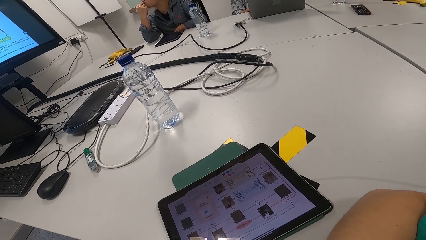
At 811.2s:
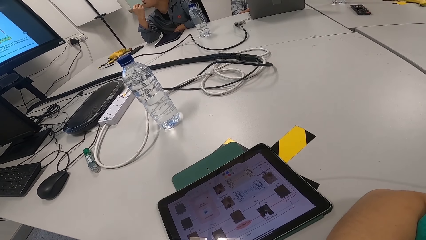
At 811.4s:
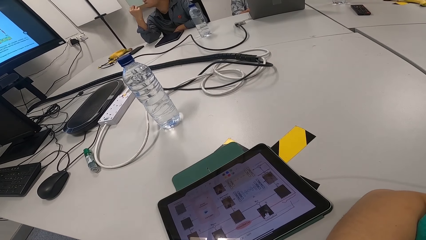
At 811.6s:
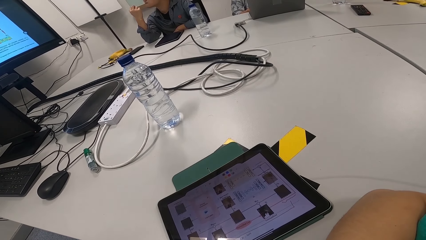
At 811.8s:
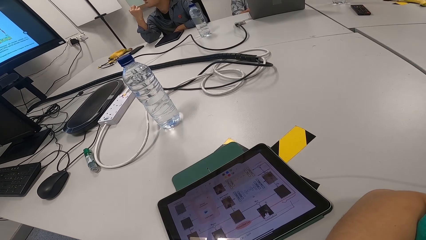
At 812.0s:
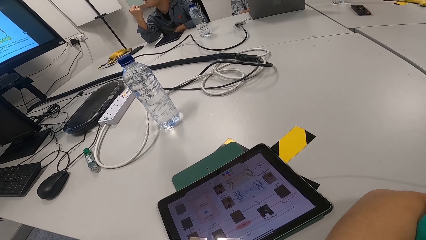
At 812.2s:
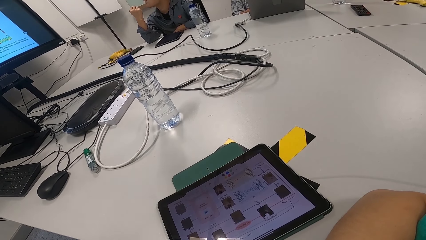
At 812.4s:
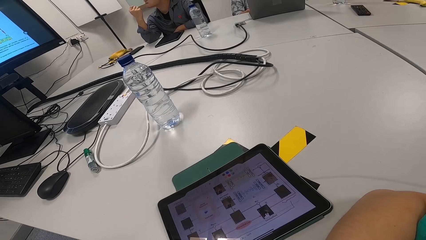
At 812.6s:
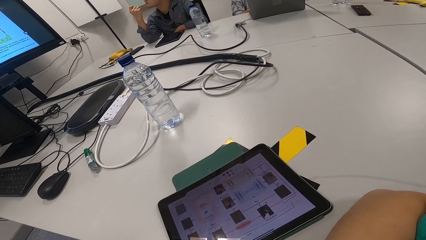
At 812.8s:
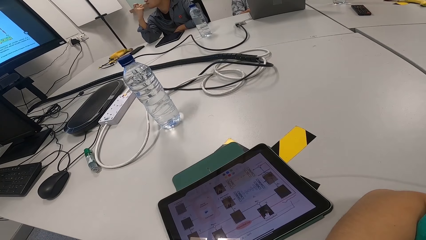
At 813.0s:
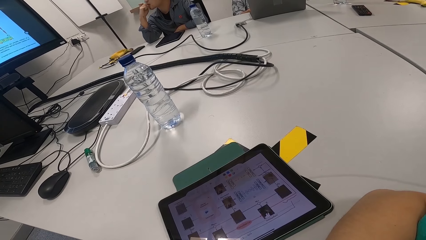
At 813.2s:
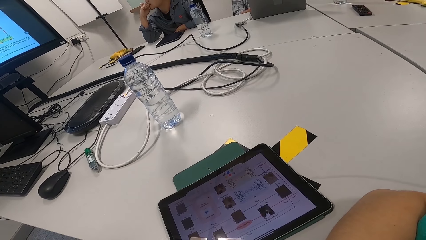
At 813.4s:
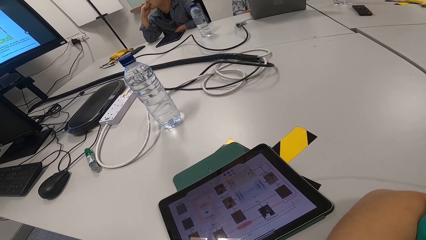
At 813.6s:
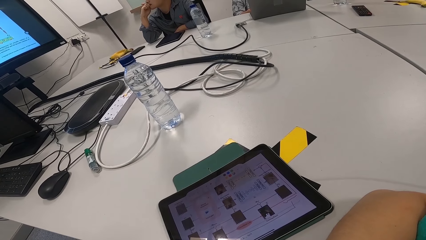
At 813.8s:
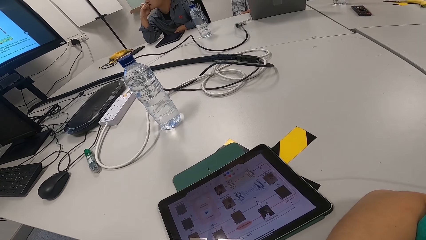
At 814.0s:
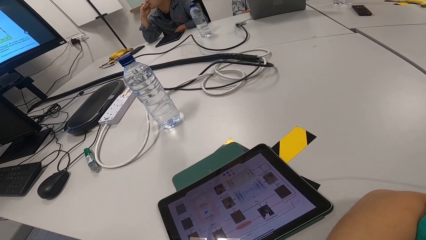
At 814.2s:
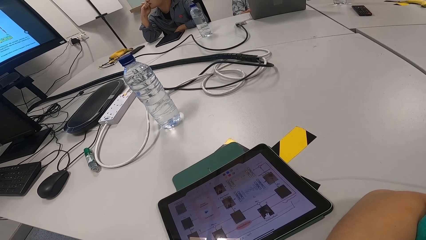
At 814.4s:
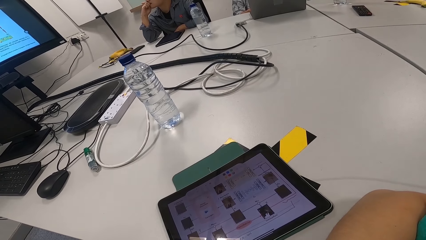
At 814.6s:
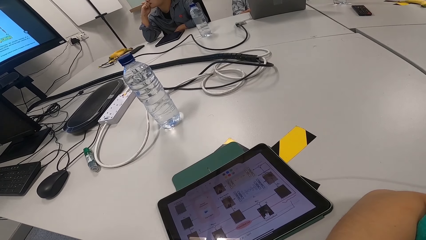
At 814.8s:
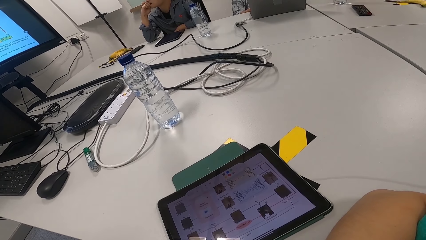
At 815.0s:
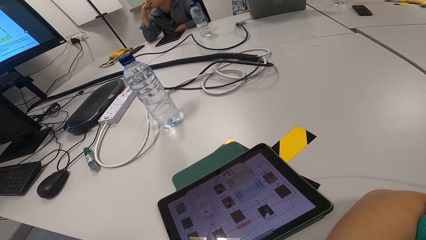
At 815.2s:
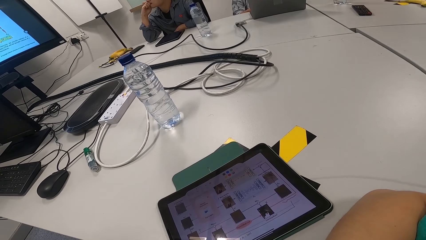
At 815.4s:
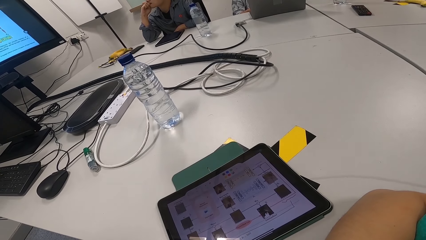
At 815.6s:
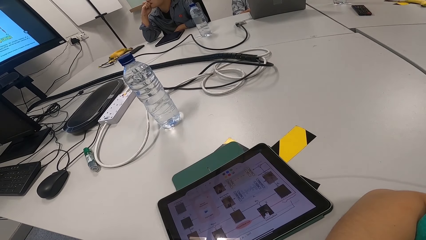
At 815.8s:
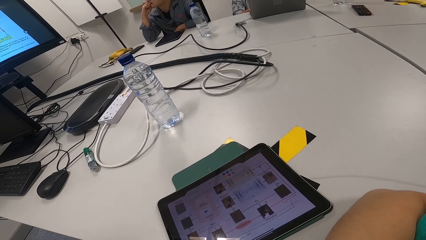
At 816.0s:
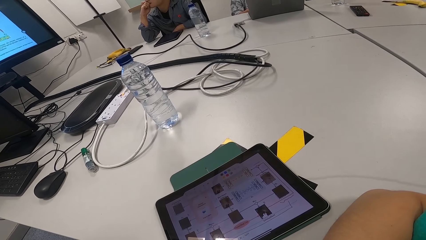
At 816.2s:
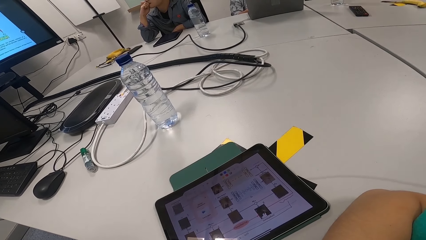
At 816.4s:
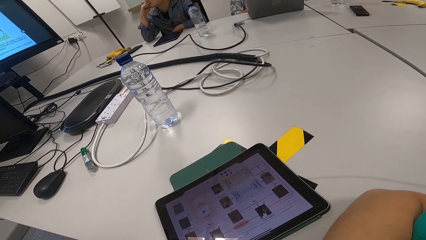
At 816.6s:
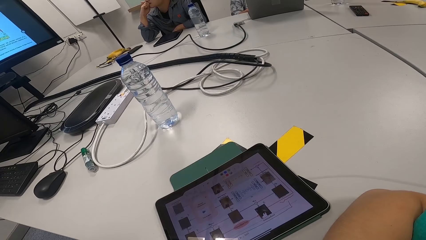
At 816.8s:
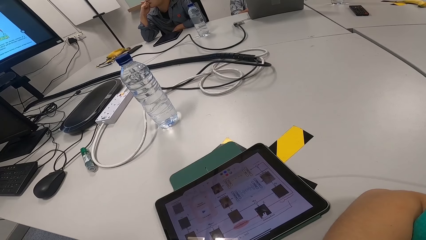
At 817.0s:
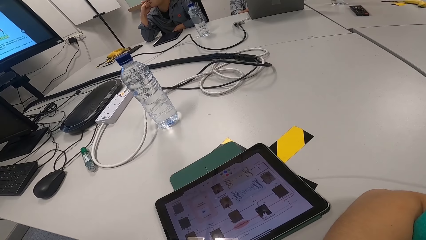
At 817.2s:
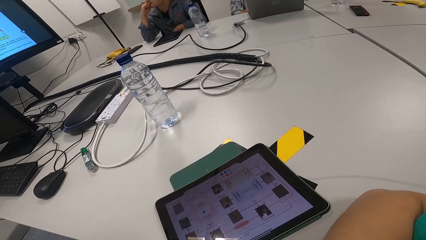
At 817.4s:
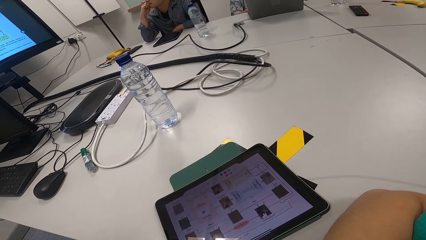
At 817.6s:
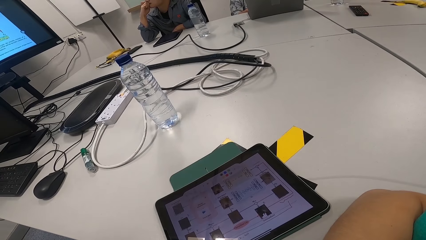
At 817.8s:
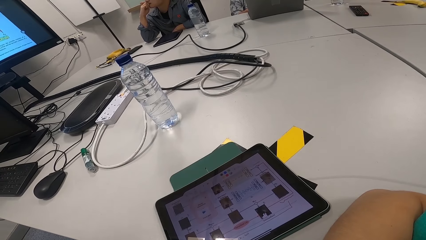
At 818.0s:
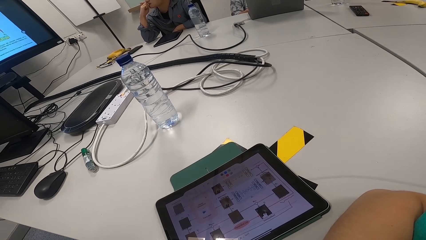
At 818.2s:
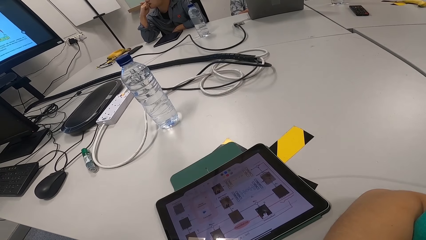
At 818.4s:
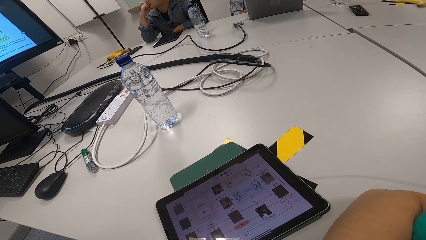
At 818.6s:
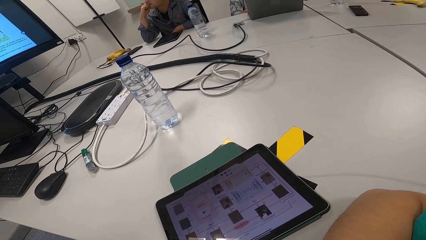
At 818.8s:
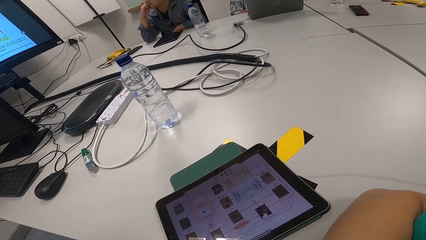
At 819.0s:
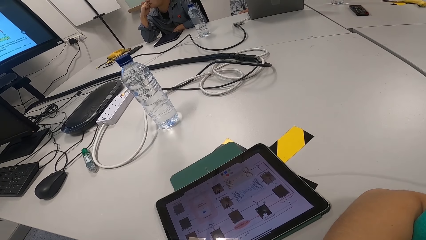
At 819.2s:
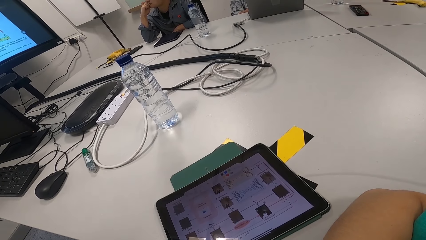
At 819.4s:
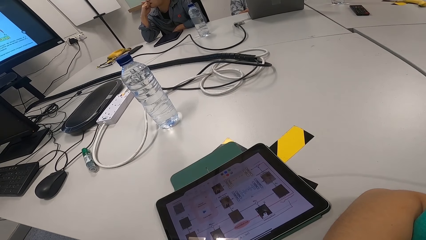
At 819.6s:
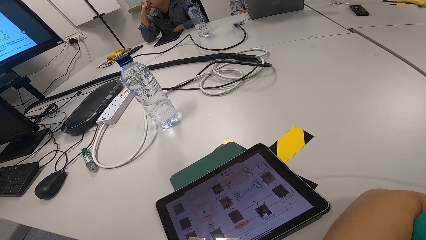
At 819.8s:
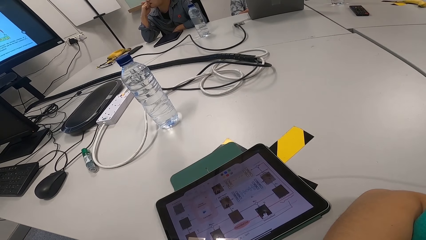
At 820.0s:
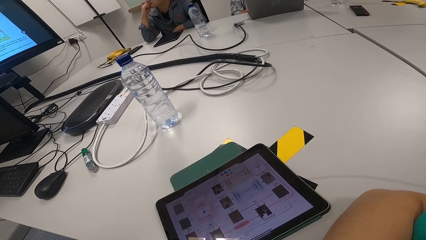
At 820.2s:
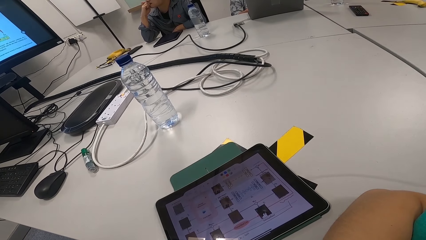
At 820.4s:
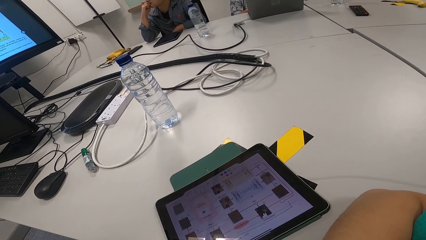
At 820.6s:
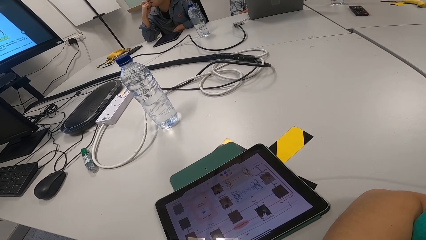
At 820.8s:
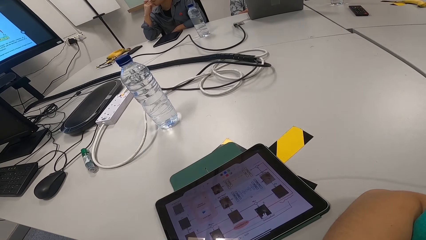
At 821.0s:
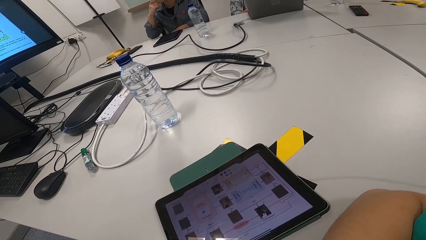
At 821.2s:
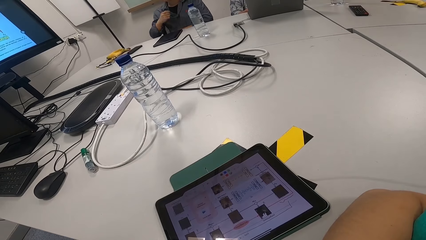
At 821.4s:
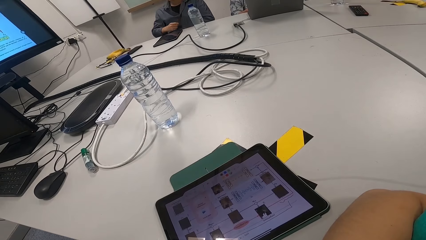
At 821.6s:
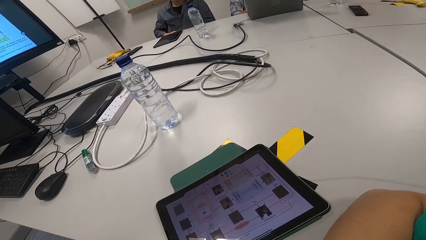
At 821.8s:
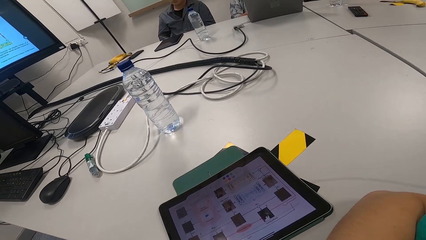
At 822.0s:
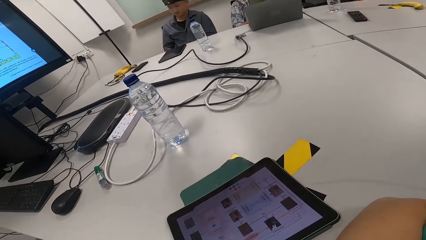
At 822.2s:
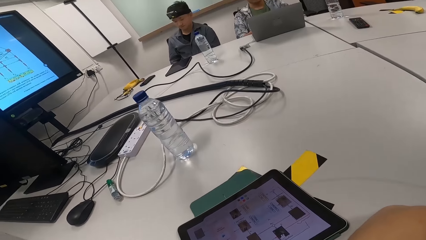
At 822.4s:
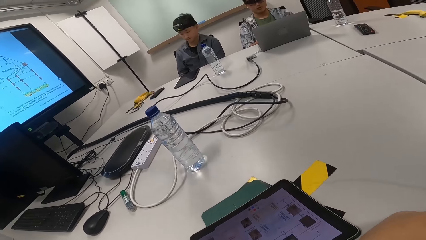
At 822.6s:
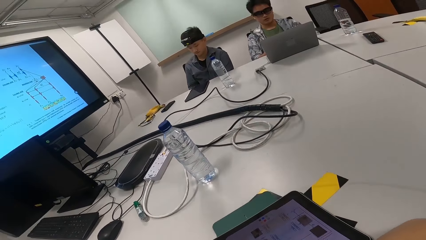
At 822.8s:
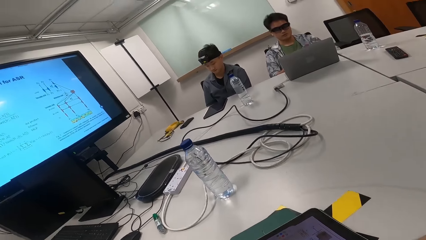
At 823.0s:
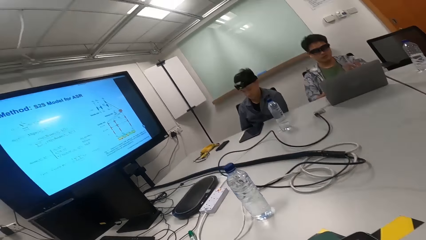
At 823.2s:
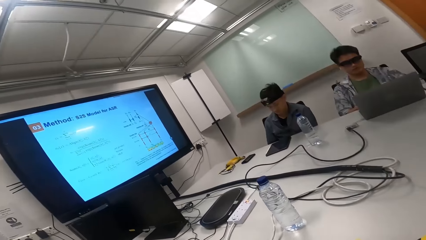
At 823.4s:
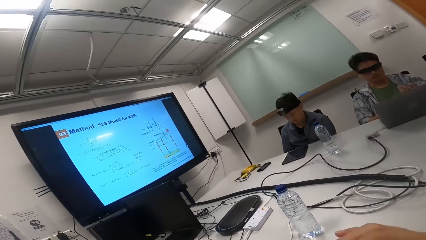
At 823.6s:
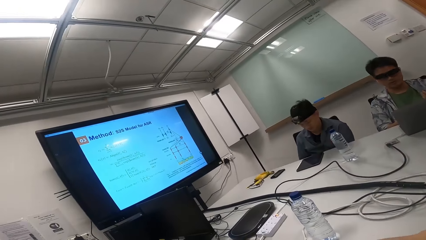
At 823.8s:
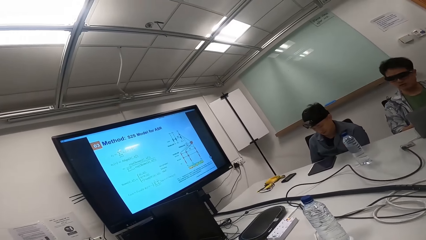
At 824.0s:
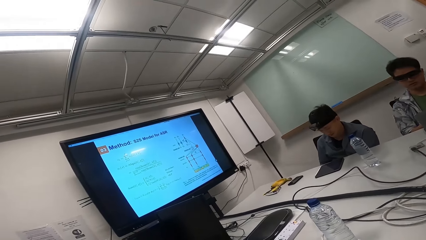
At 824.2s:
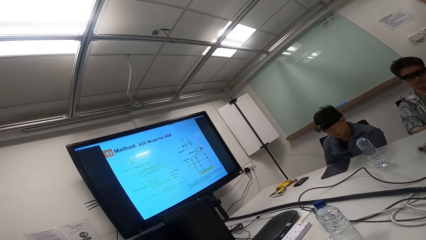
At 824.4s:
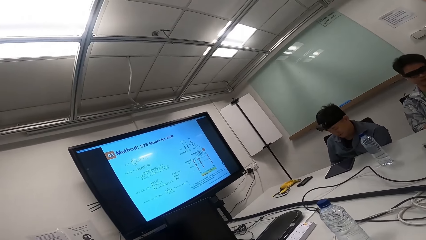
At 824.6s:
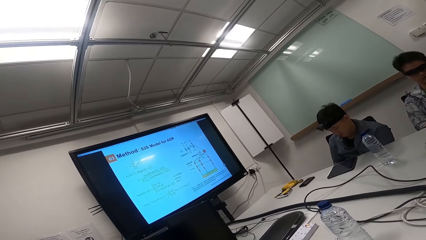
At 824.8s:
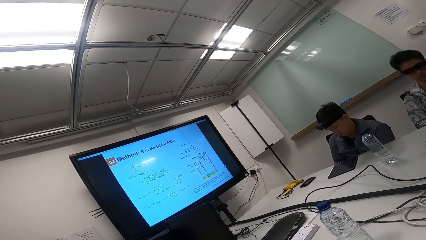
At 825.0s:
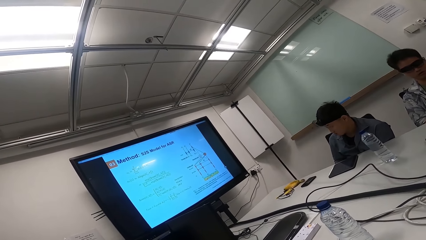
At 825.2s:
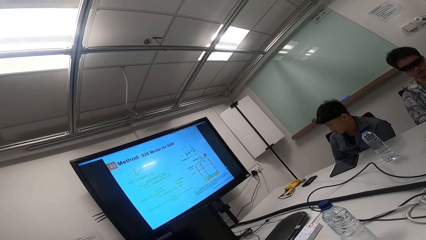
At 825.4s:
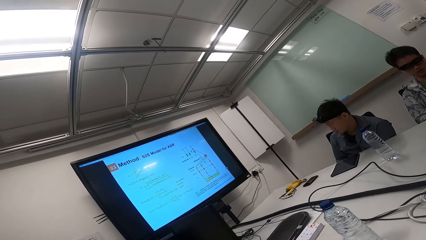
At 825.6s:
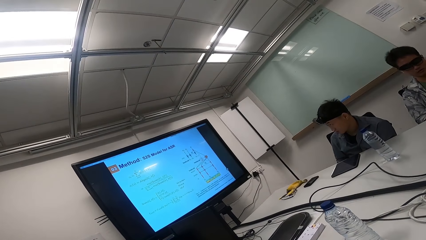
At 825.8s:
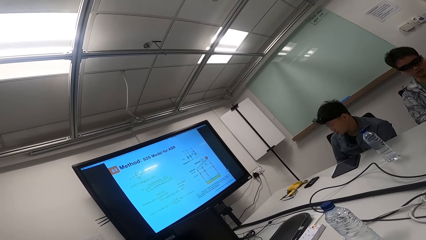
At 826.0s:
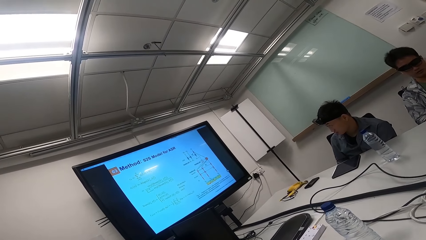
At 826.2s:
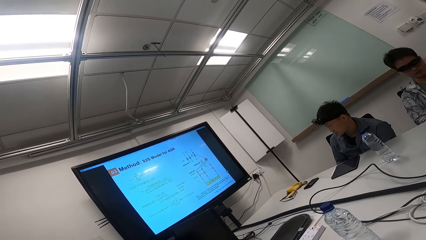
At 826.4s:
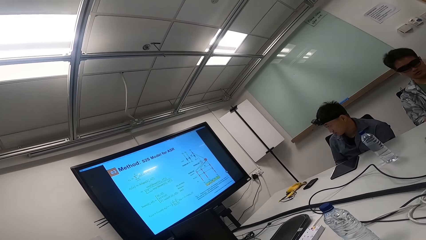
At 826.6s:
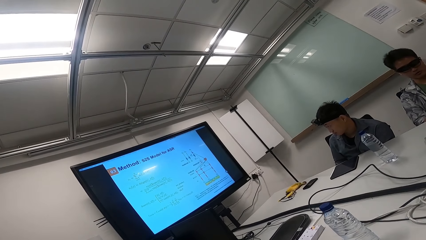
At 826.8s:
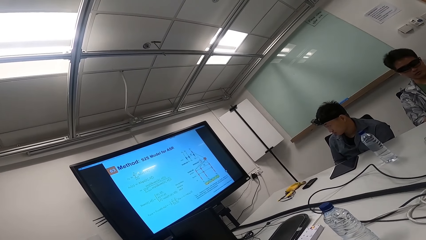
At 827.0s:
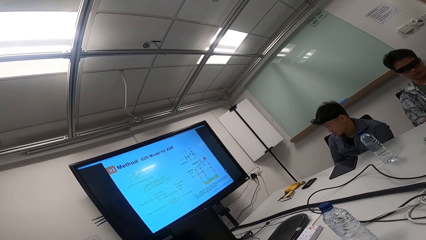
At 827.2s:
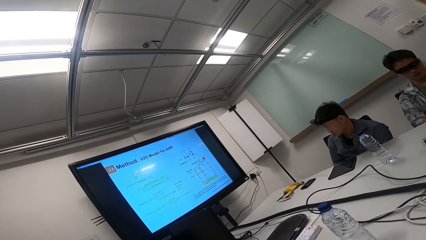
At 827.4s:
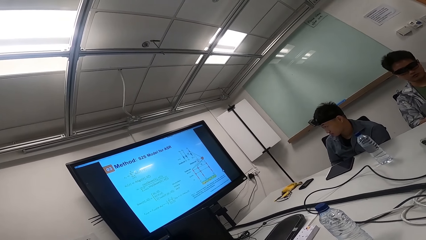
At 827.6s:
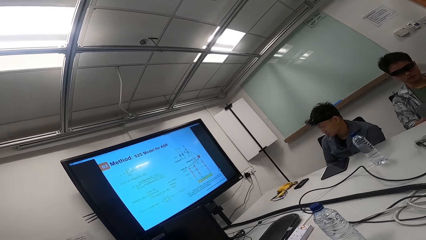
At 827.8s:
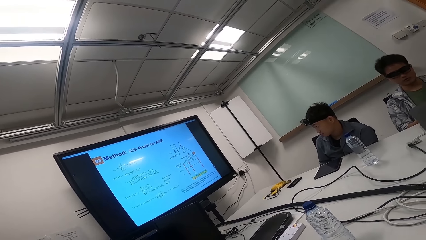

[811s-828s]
A man converses with the camera wearer and another man. The camera wearer looks away from the tablet. They look at the screen.
